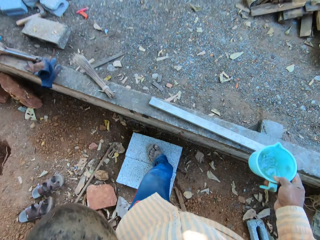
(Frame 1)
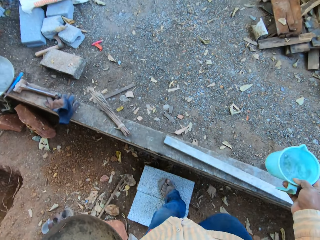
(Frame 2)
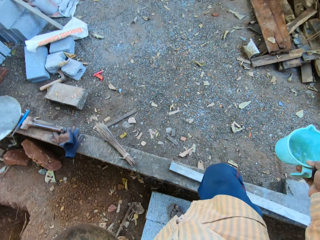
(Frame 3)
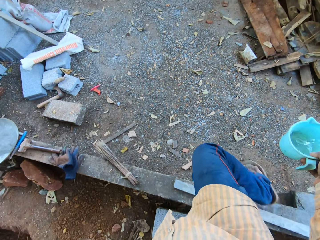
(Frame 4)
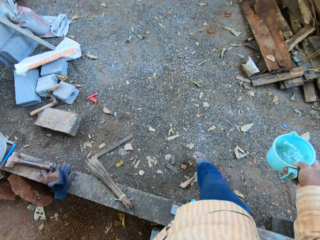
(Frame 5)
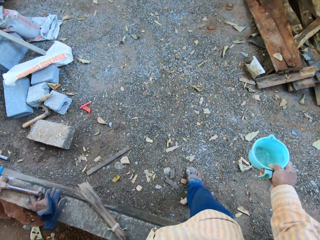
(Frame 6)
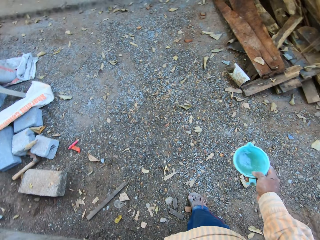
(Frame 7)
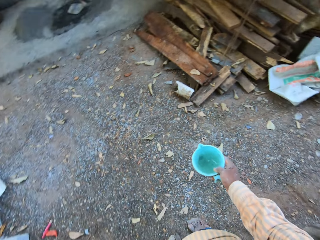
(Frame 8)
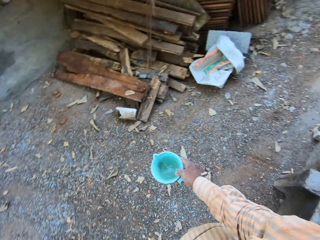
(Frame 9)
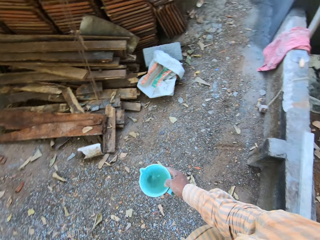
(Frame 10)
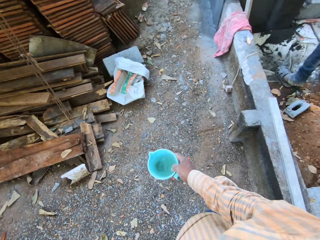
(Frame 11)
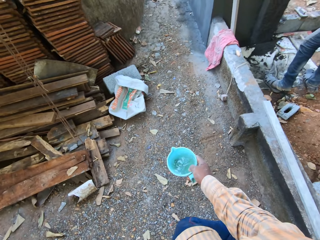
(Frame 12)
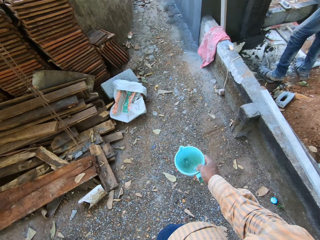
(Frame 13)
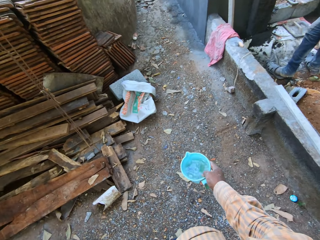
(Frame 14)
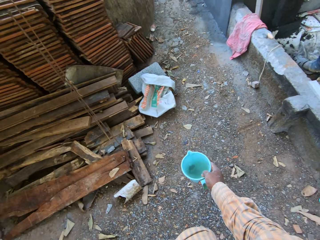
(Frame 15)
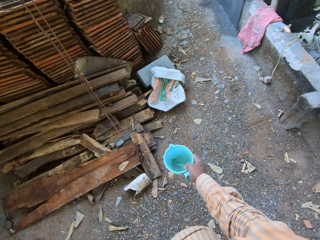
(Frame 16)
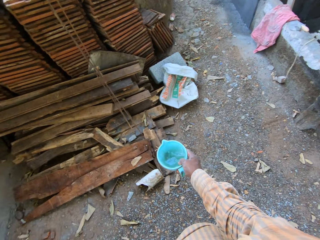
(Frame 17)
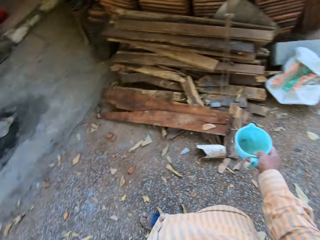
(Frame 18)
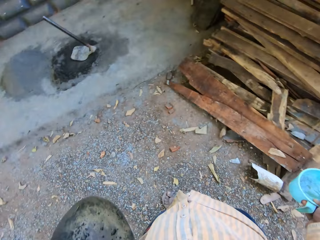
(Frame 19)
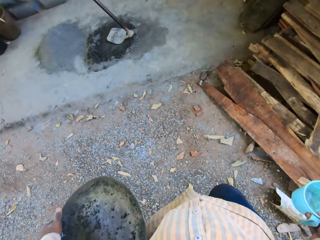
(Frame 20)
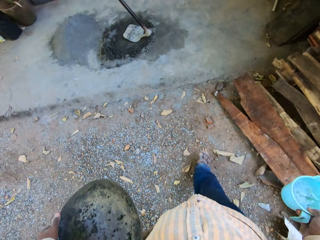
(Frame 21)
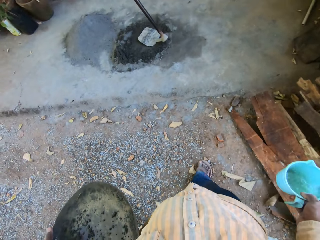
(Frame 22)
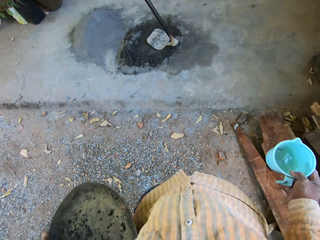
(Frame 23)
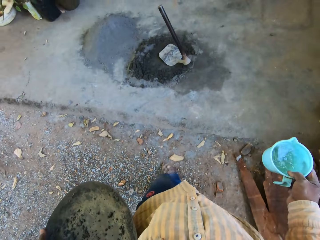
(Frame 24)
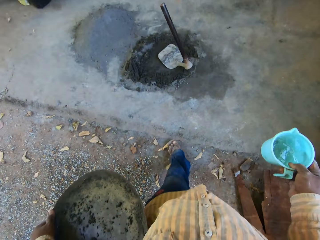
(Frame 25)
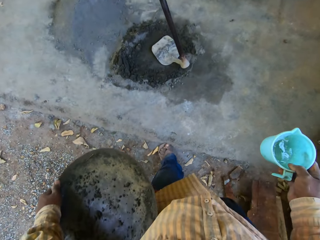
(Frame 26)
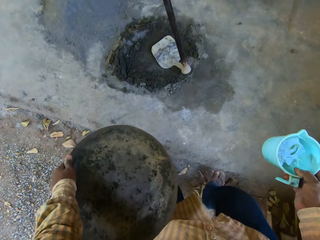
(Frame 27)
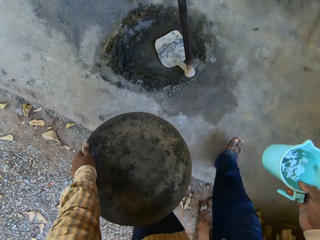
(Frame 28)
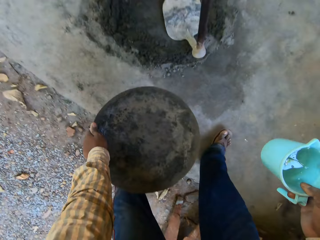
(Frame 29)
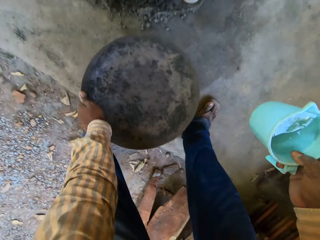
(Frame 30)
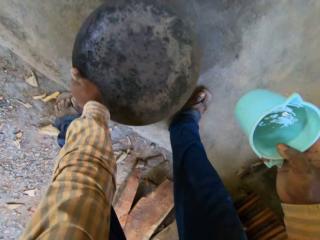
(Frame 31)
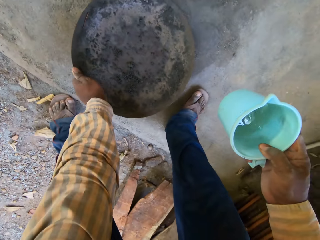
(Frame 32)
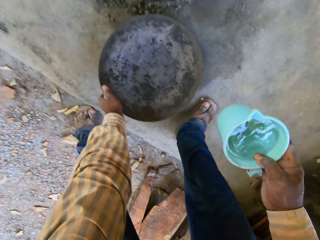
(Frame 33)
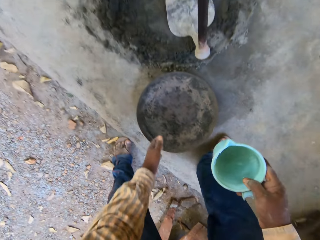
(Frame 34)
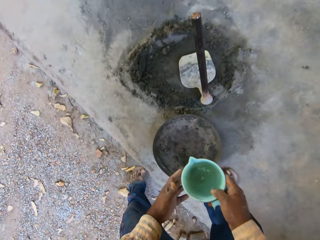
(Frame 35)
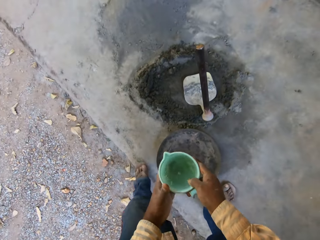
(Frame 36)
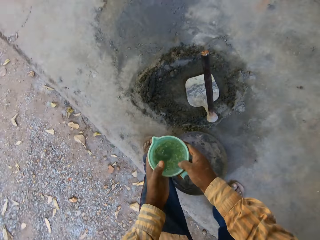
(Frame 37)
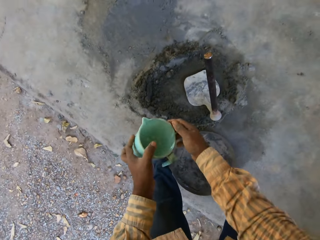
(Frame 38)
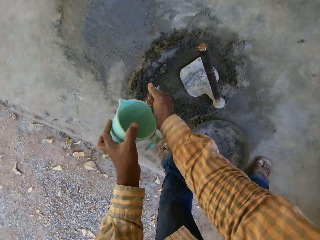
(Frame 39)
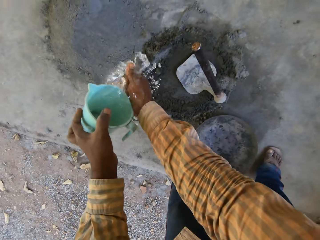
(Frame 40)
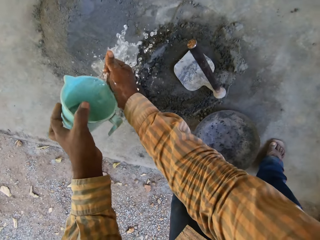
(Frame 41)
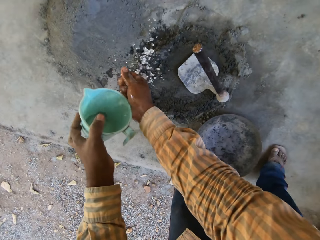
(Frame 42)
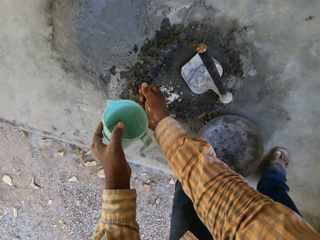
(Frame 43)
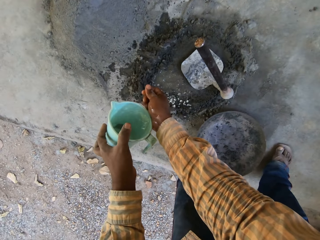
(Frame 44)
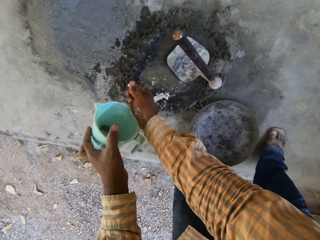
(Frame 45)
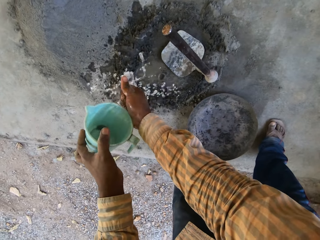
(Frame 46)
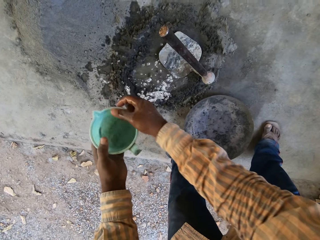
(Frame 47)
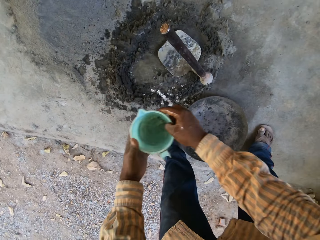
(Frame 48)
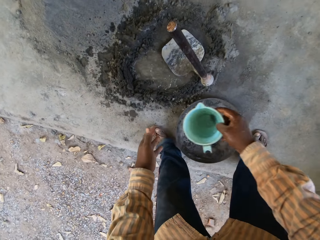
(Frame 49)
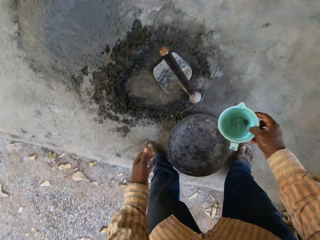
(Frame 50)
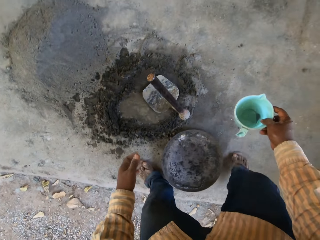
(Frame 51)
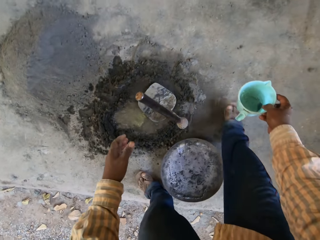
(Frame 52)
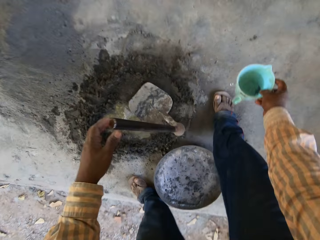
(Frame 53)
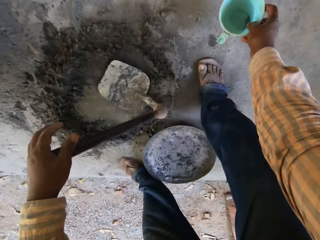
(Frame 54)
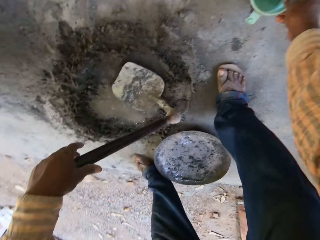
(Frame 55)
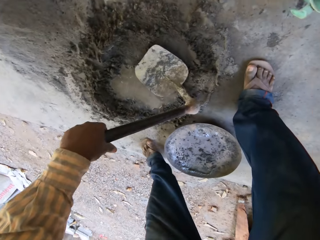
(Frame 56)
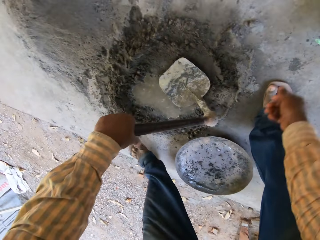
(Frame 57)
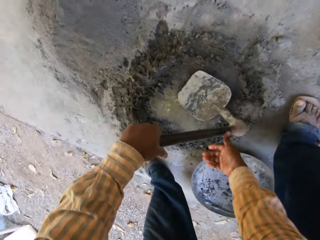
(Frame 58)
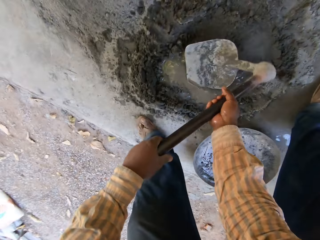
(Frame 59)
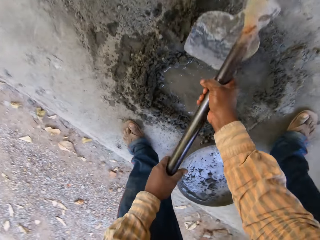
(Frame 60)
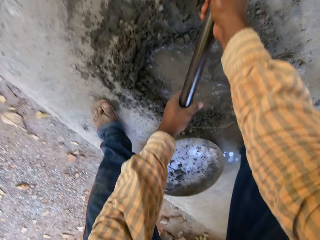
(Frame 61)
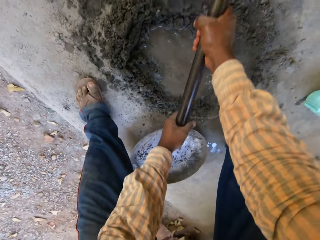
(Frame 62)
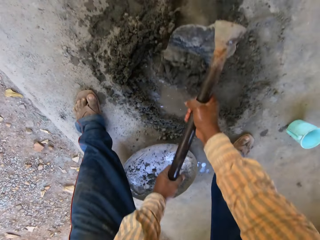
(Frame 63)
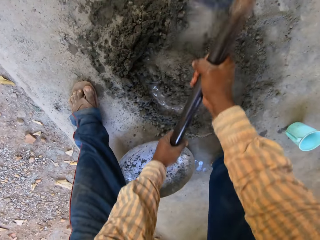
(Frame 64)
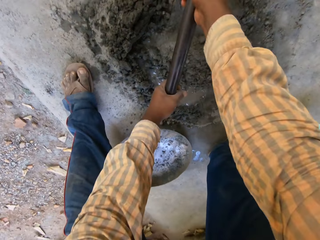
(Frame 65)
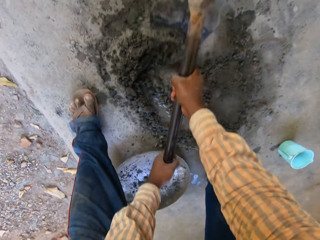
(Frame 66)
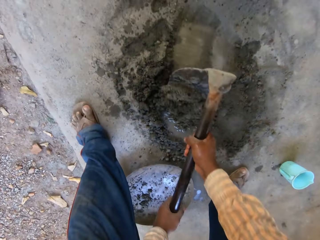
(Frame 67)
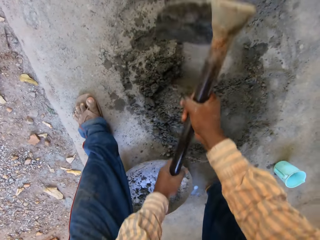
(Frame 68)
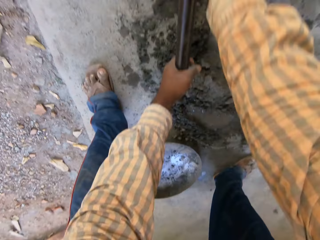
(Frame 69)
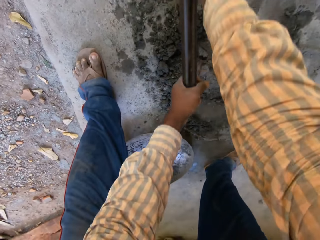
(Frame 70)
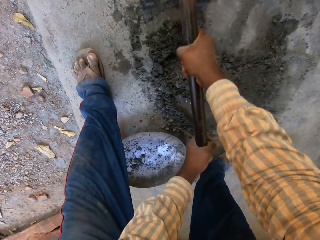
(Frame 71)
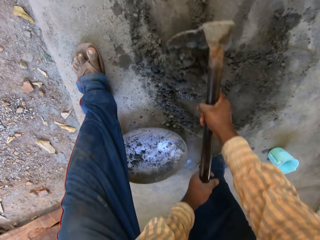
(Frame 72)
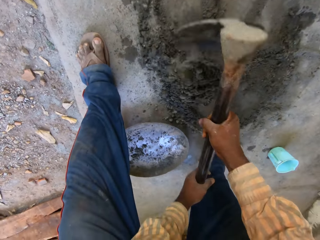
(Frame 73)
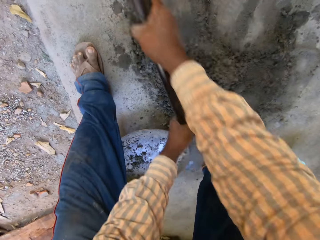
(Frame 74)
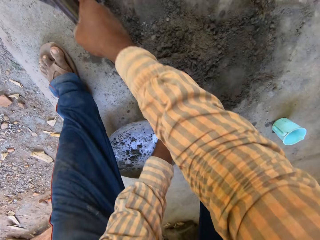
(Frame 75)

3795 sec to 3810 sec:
The camera wearer walks from the bottle of water towards some cement on the ground. He places the tray in his left hand on the ground. He transfers the cup of water from his right hand to his left hand. He pours water from the cup in his left hand onto his right hand. He washes his right hand on the cement with water from the cup in his left hand. He transfers the cup of water from his left hand to his right hand. He places the cup of water in his right hand on the ground. He picks a hoe from the cement with both hands. He drags the mortar together. He mixes the cement with the hoe in his hands.

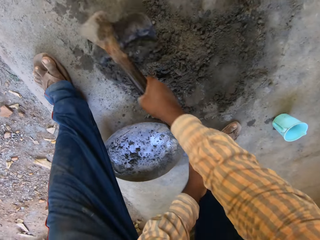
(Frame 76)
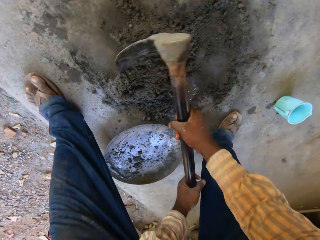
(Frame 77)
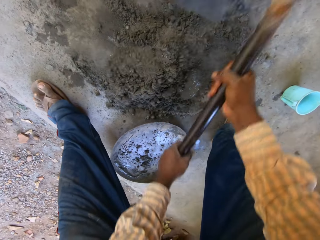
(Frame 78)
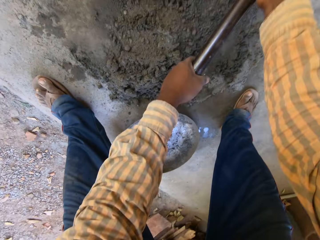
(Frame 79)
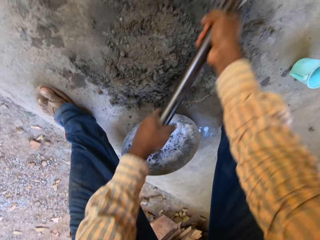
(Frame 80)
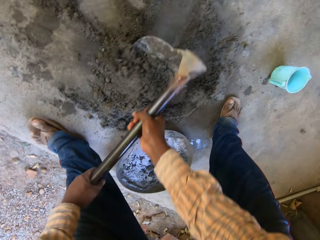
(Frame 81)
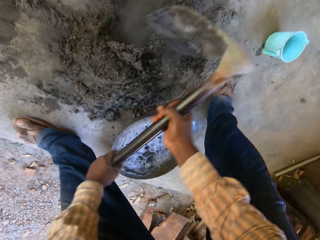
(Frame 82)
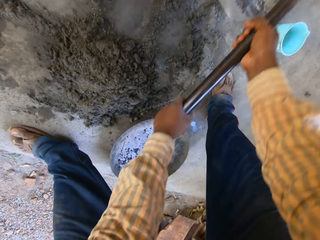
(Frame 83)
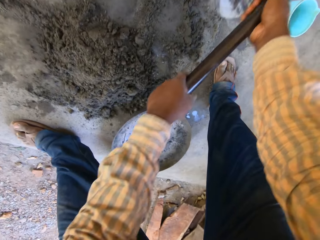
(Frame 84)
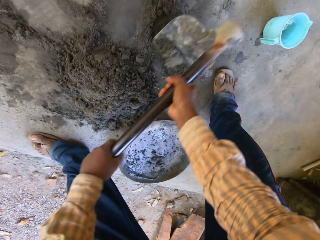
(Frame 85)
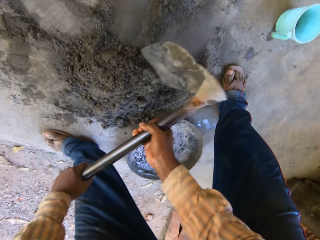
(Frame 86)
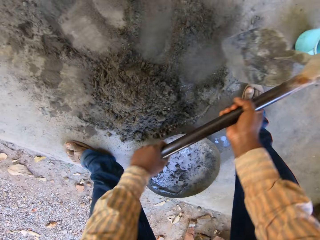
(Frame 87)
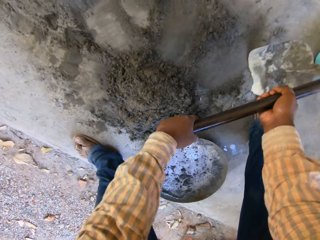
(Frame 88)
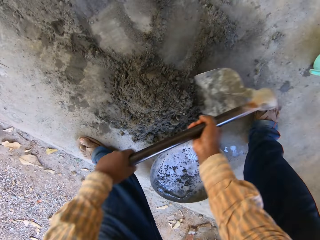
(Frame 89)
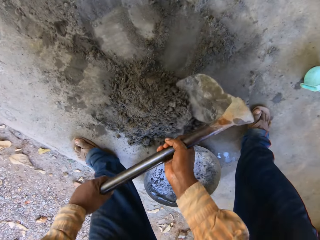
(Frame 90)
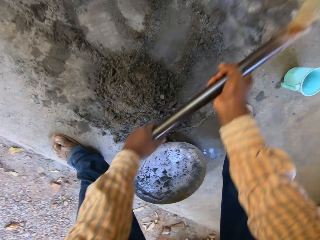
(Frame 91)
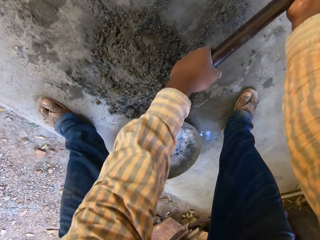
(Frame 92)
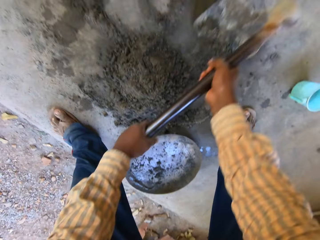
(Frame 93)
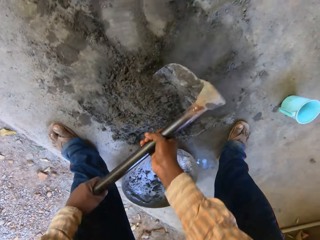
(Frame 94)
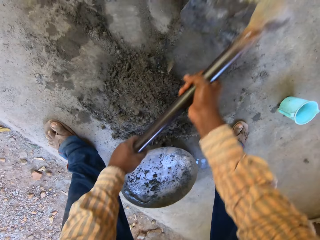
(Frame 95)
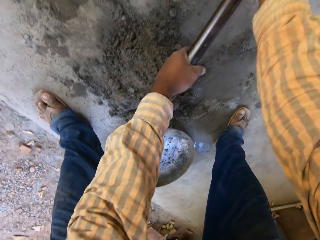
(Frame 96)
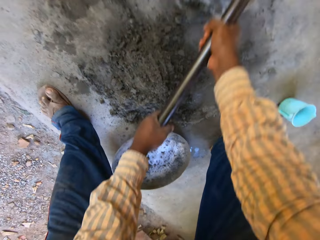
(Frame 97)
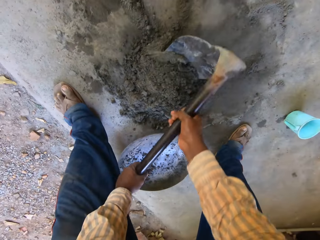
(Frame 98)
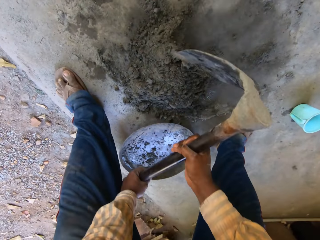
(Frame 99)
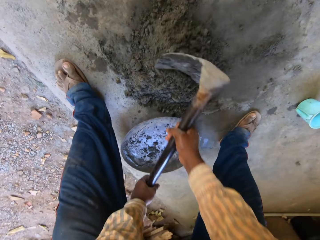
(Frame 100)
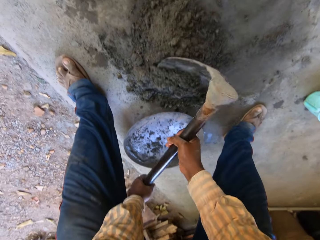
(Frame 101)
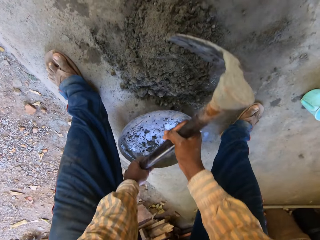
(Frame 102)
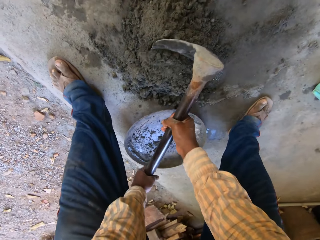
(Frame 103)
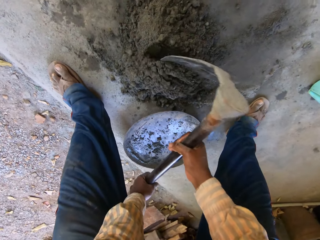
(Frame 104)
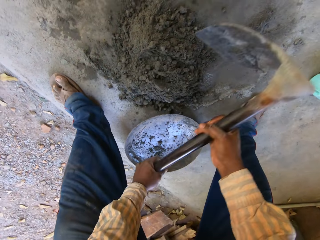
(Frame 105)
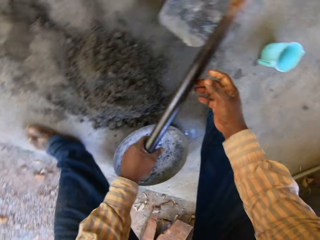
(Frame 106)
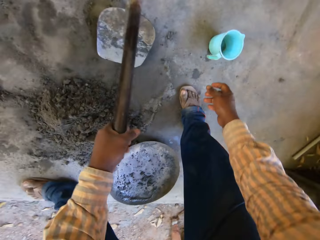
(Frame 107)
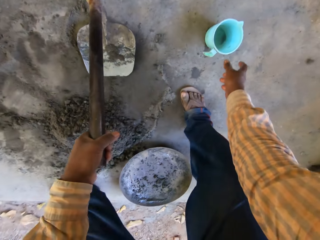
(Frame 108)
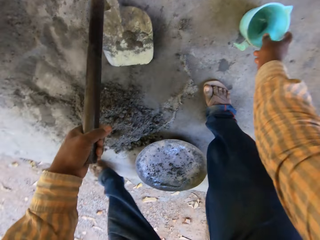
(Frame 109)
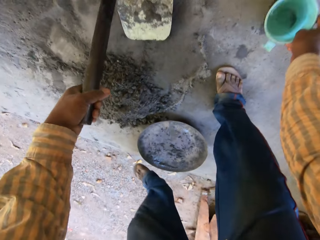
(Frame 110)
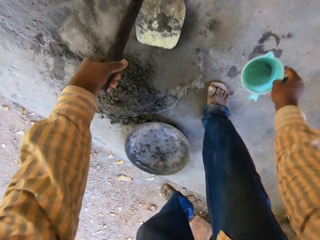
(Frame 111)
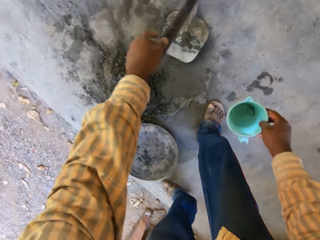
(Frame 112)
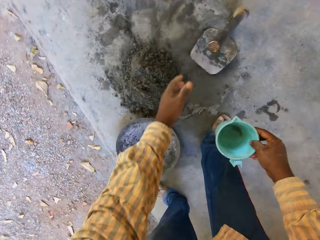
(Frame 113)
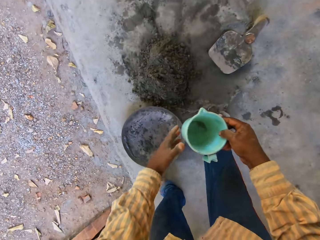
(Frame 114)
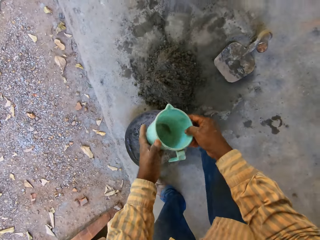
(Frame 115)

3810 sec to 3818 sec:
The camera wearer takes the cup of water from the ground with his right hand. He places the hoe on the ground with his left hand.
